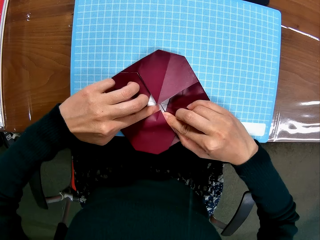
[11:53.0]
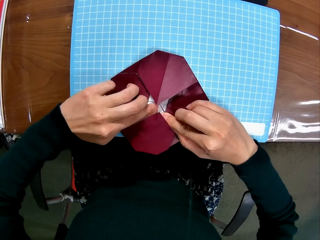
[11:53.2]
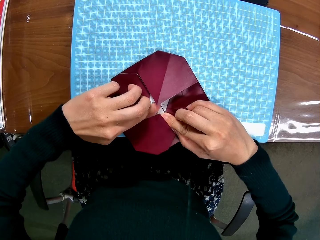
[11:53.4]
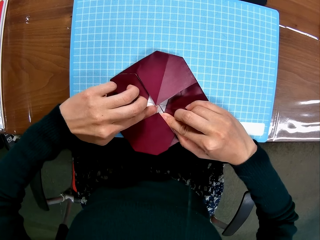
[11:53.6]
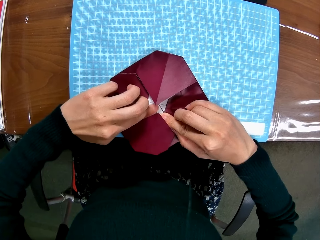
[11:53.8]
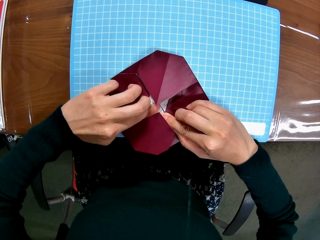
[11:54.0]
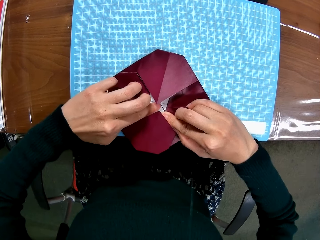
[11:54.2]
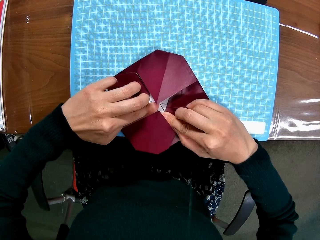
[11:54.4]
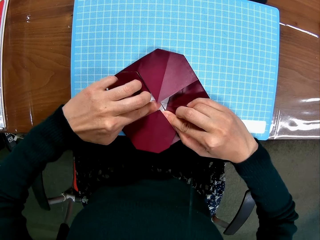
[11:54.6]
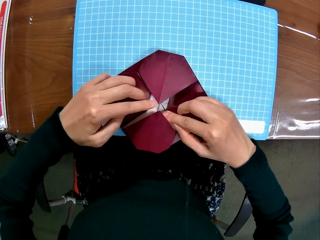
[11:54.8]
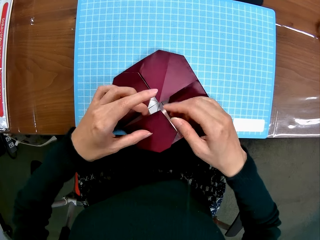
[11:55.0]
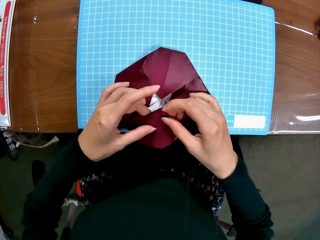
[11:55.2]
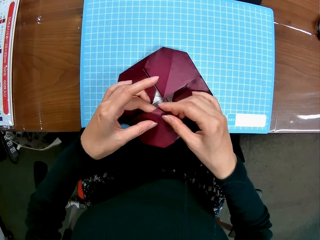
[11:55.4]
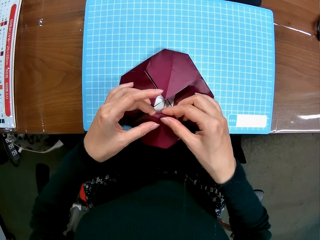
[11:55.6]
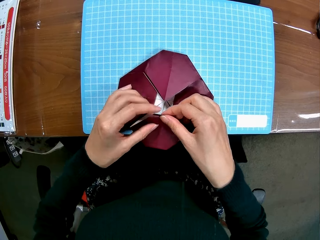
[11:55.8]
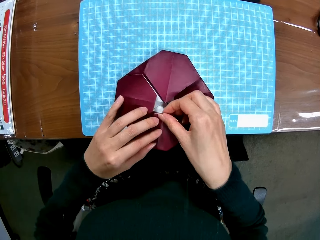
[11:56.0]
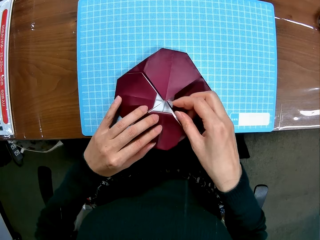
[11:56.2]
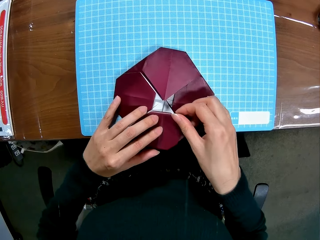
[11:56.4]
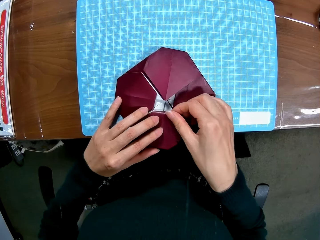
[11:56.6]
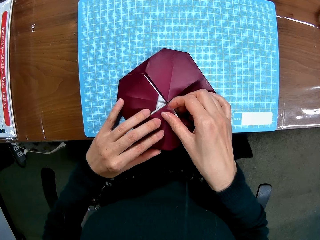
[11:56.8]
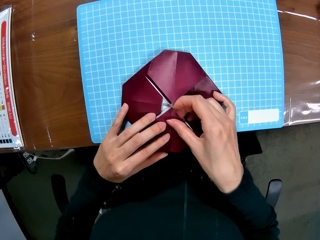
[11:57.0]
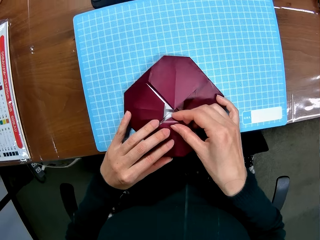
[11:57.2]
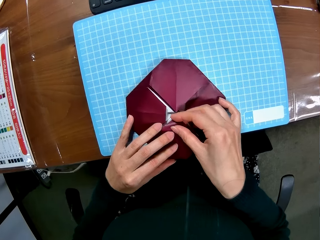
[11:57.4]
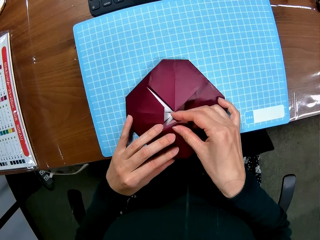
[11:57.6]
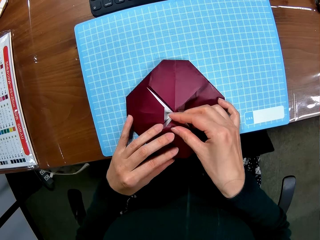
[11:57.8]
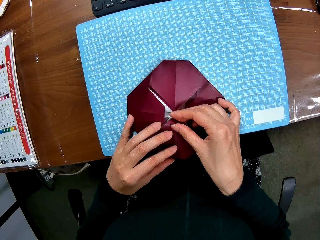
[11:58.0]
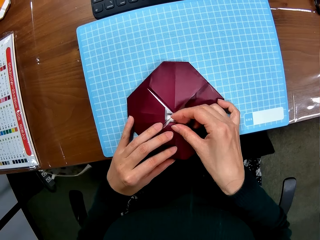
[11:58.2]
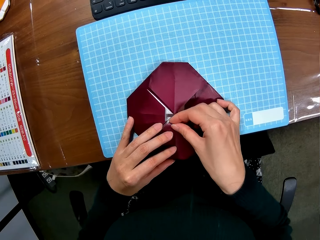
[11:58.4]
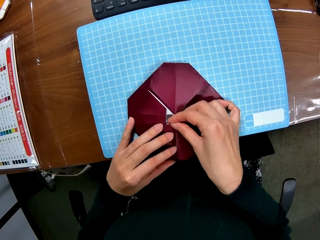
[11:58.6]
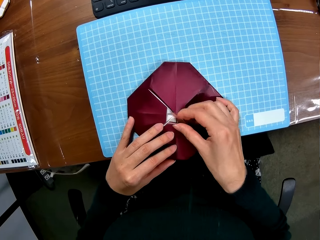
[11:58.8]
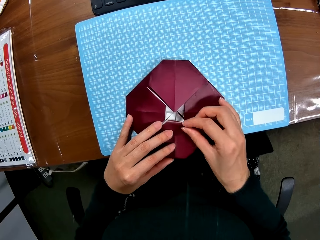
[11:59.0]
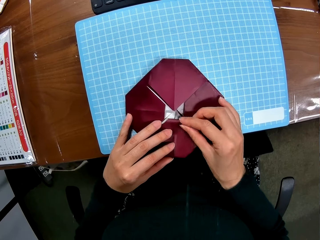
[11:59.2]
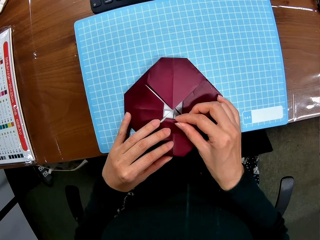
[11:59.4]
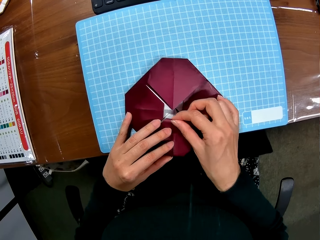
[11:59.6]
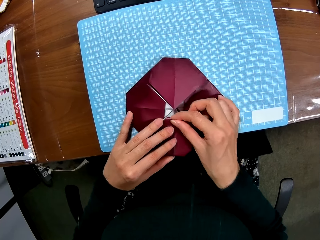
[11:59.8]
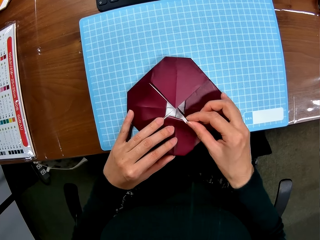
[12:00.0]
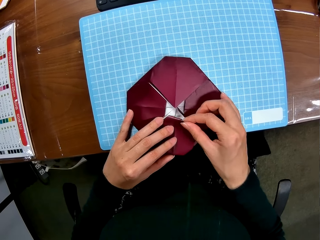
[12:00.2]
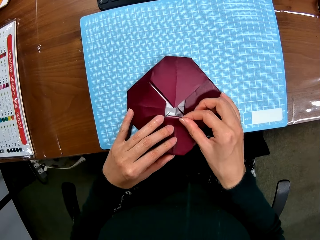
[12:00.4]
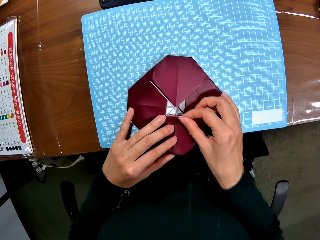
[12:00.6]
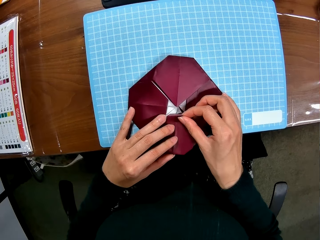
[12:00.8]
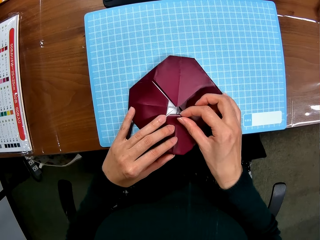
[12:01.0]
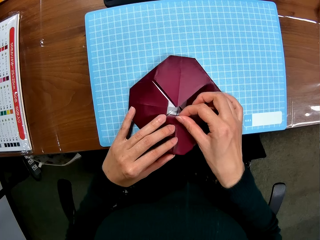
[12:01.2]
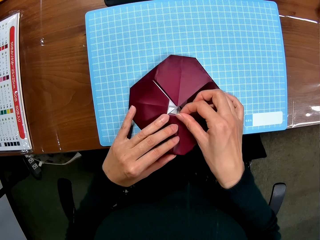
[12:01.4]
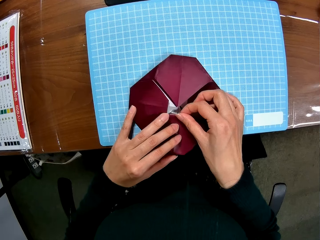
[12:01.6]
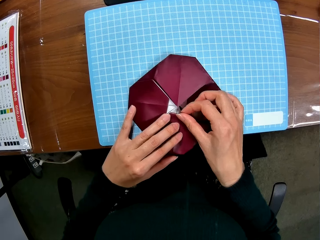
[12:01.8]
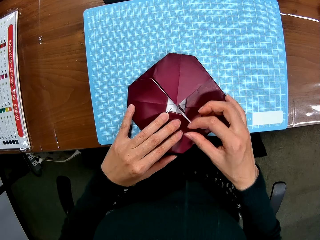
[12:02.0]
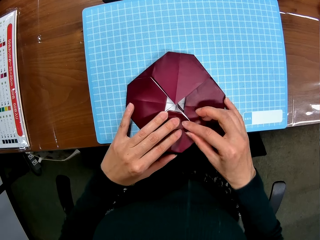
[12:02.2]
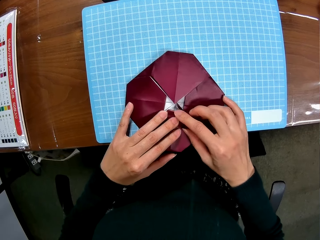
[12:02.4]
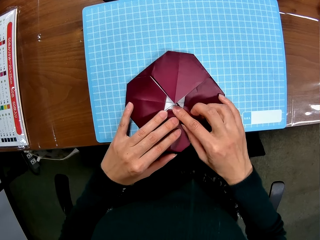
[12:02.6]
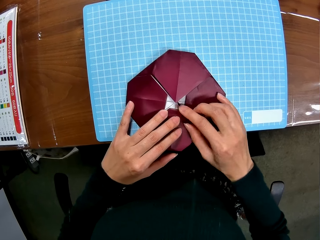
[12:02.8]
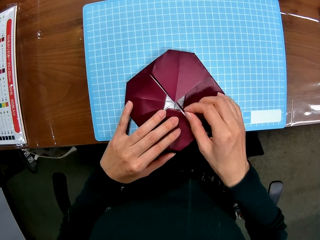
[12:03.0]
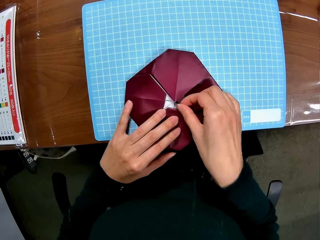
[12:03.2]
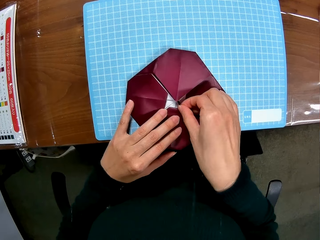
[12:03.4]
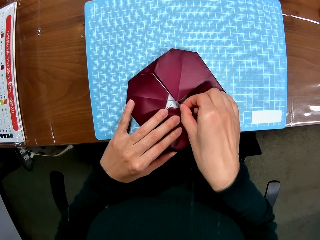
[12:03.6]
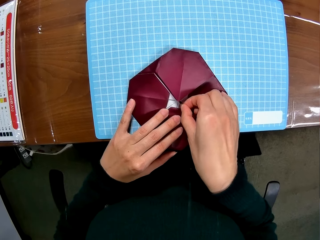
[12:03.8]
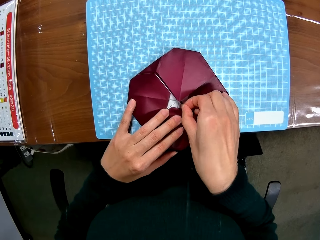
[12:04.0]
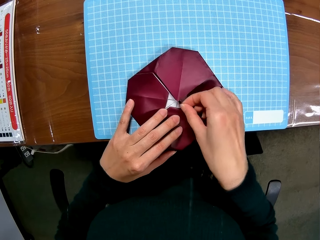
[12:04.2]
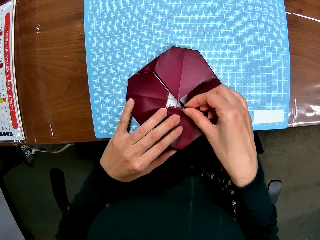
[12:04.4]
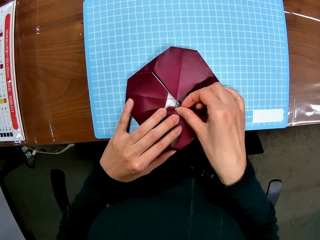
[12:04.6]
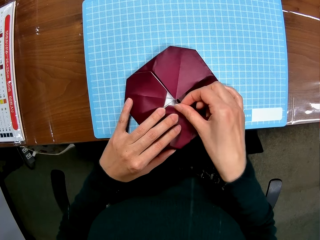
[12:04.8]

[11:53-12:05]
The camera wearer folds the model pyramid.

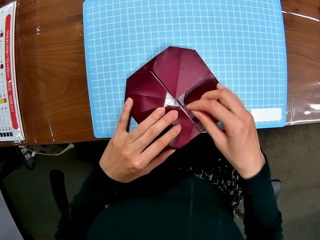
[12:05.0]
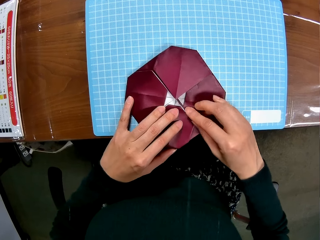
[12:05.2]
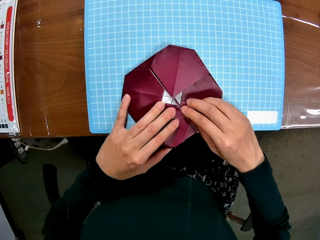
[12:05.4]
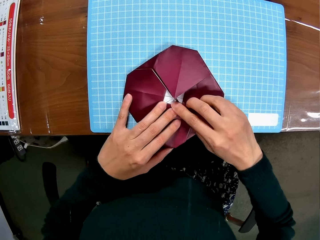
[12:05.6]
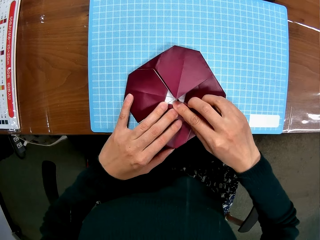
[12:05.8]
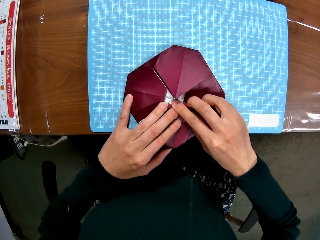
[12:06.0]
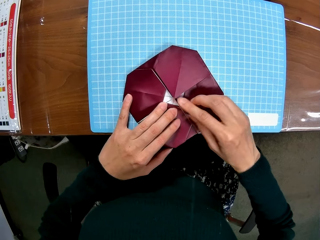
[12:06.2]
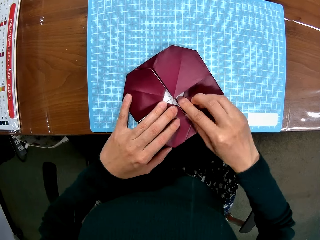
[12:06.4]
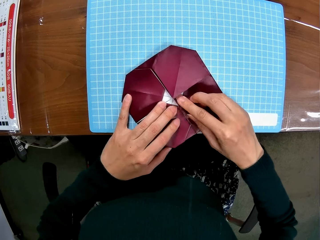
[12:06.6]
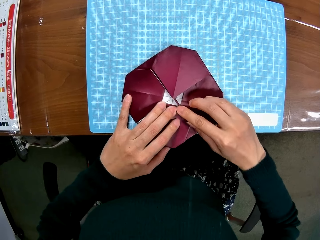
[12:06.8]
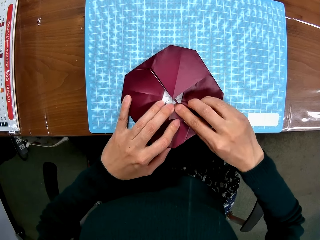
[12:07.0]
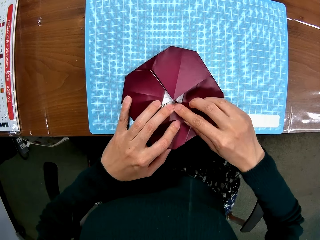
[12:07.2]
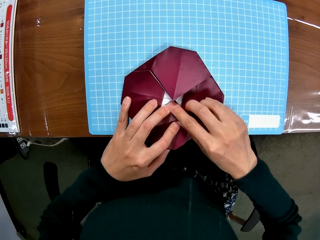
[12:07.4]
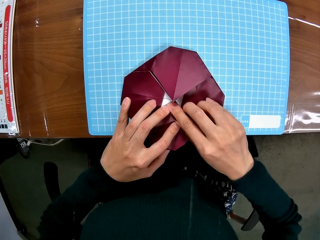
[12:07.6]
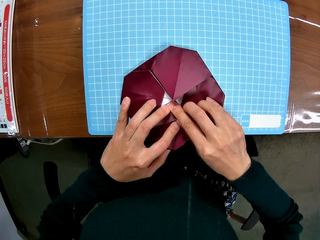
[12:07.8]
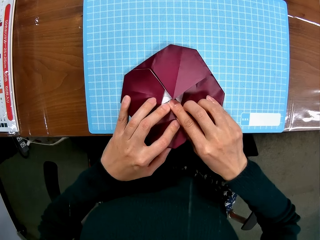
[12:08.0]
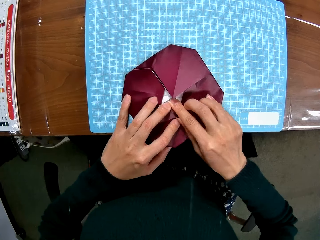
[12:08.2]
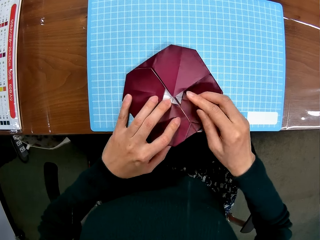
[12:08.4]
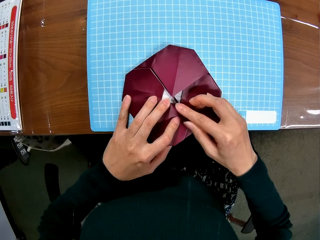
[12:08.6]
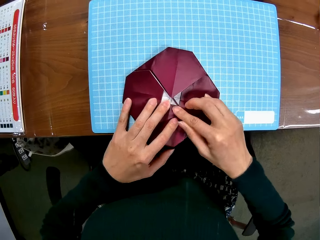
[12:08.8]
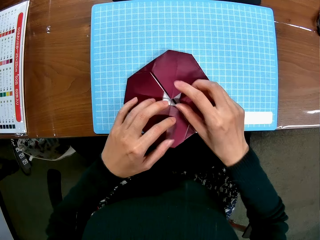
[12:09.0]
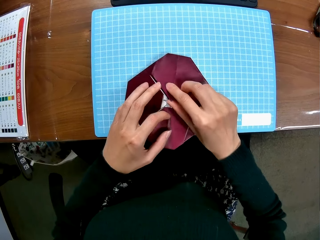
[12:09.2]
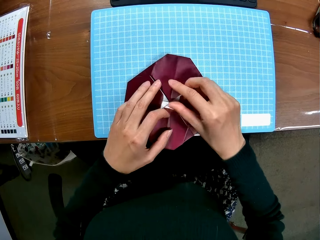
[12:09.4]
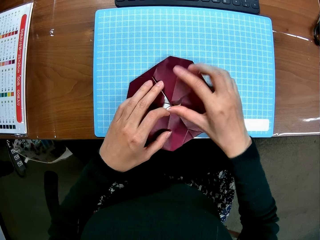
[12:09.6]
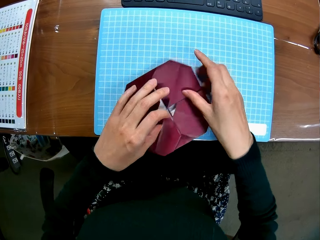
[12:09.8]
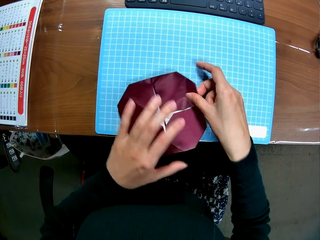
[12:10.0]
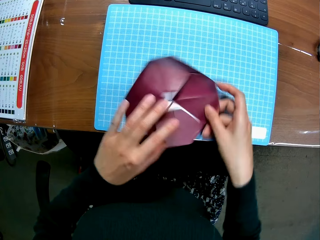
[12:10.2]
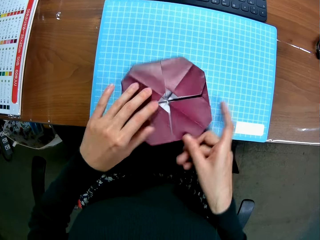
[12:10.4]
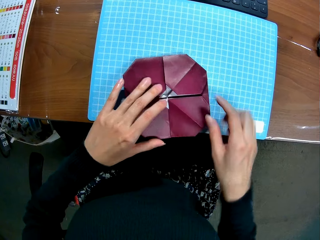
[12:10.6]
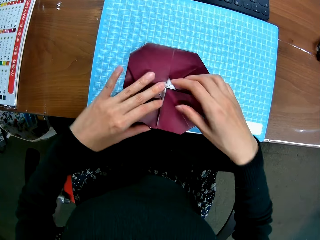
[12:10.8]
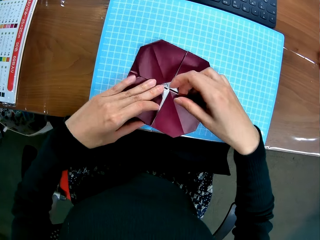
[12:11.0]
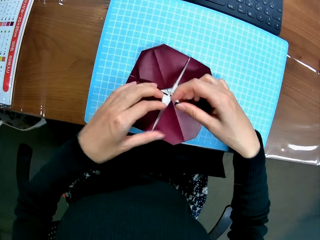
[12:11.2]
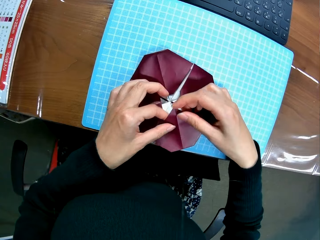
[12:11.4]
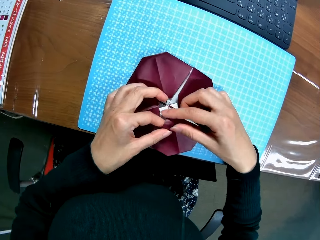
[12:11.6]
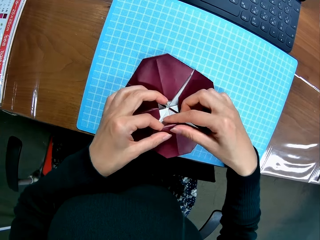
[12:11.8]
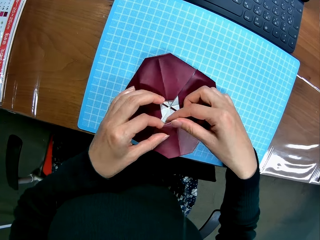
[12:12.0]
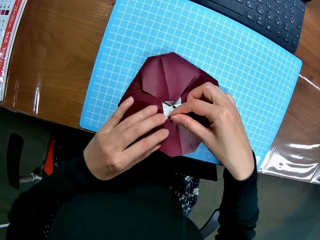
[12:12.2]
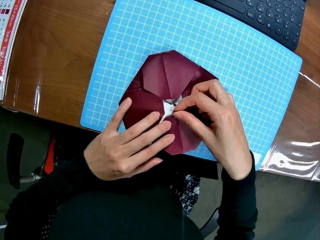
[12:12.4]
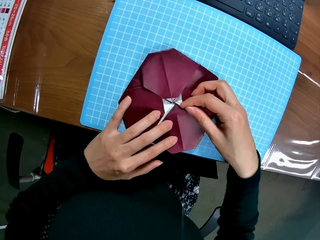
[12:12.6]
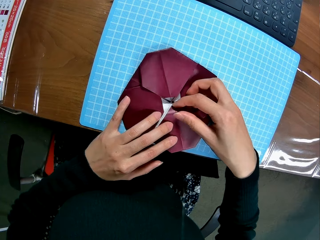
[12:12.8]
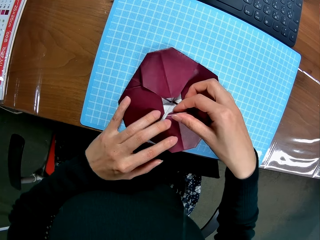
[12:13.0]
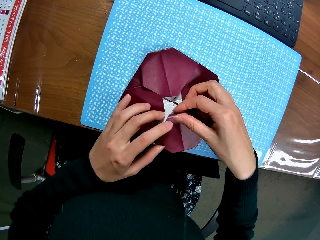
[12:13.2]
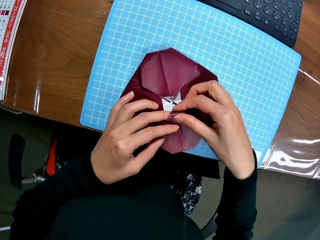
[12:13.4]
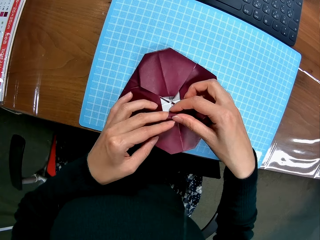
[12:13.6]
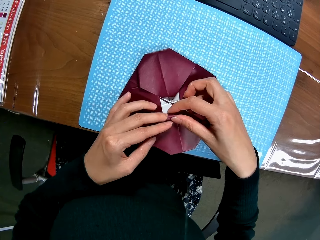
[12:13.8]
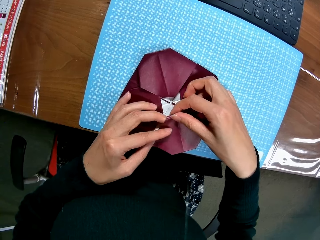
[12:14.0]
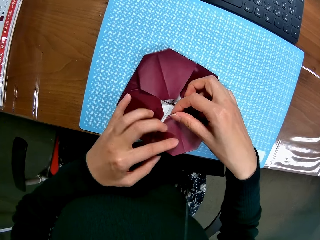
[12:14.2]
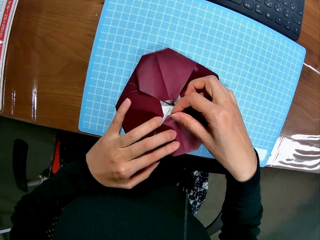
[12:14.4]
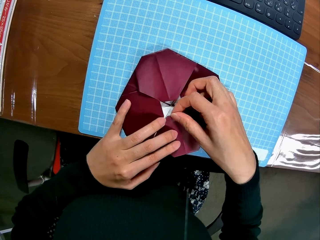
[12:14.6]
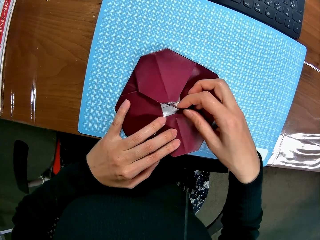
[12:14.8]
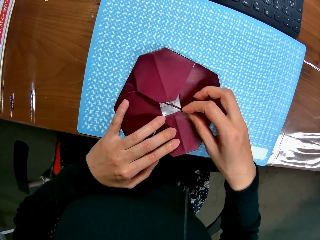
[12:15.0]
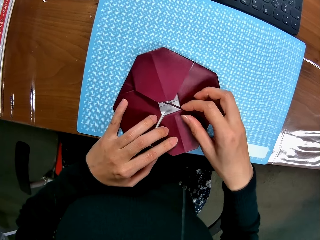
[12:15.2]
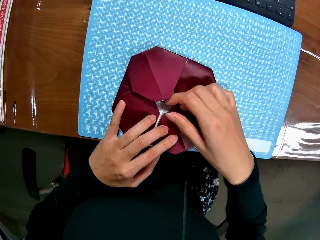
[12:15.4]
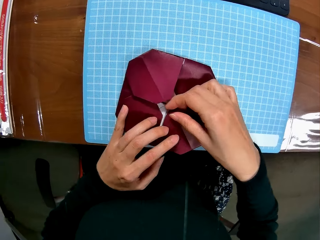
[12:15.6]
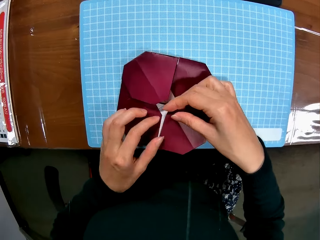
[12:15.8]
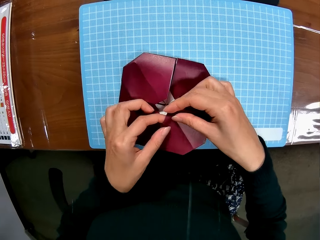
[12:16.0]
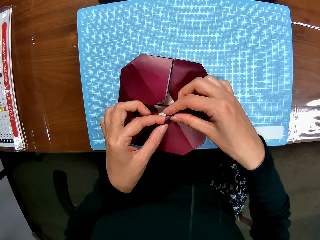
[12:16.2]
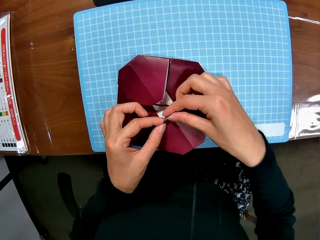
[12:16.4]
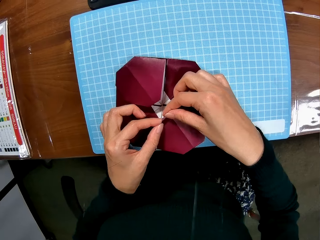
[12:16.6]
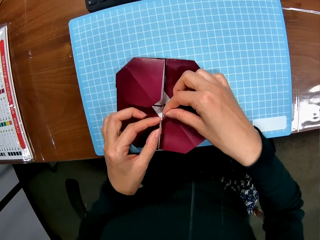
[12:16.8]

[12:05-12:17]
The camera wearer moves the model pyramid and folds the pyramid.
